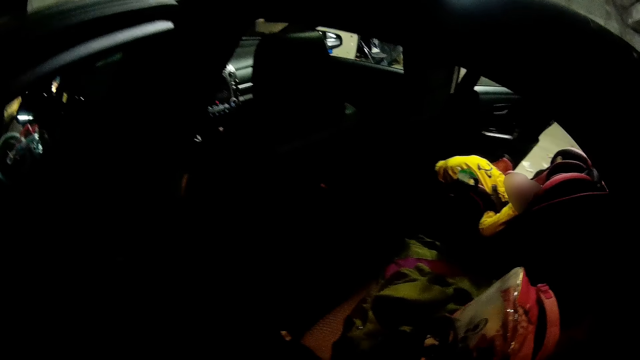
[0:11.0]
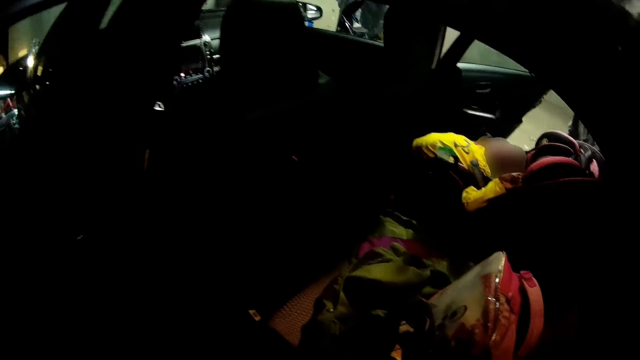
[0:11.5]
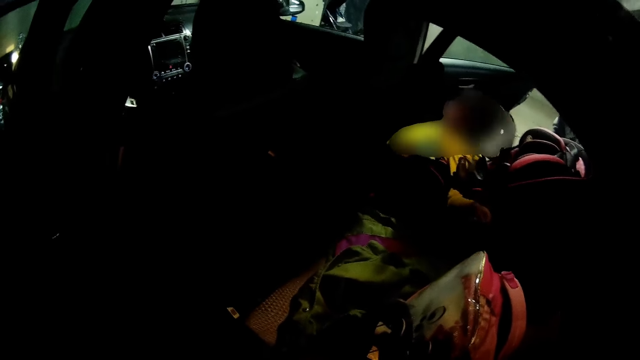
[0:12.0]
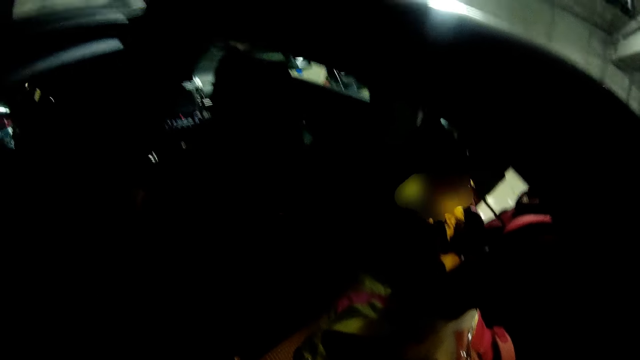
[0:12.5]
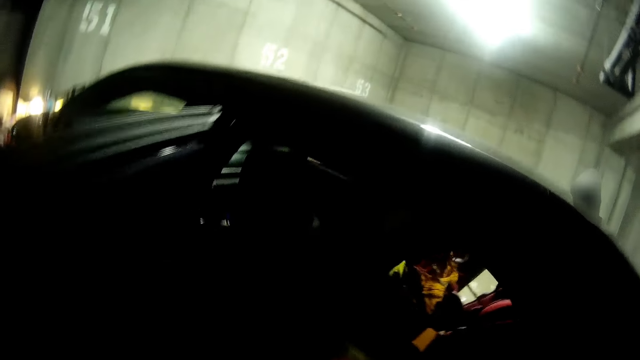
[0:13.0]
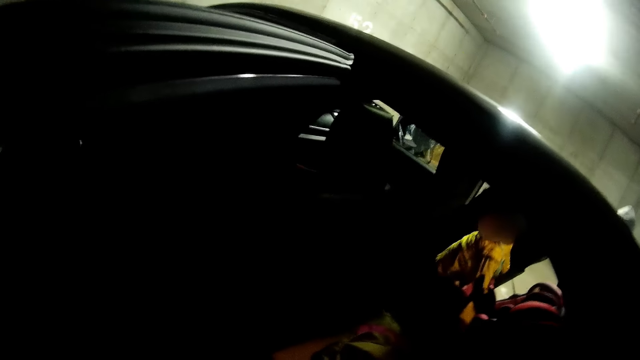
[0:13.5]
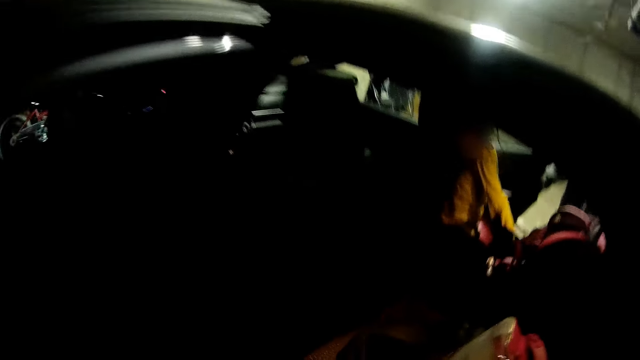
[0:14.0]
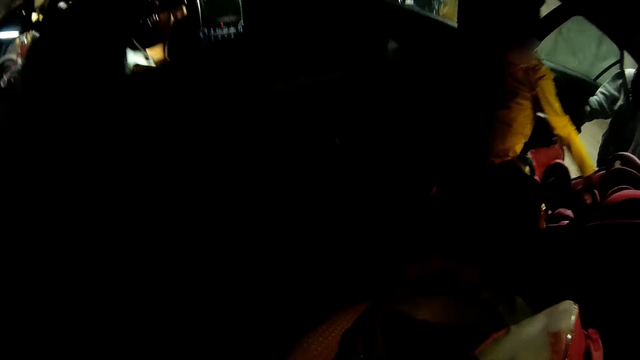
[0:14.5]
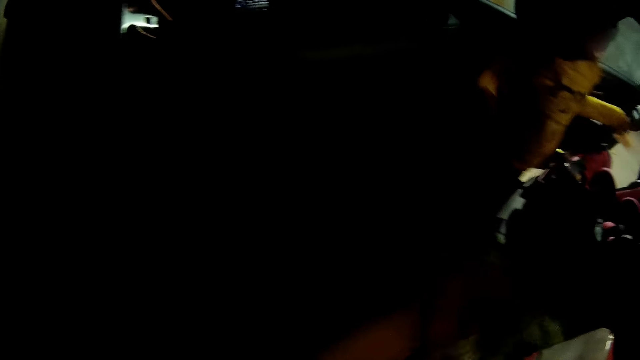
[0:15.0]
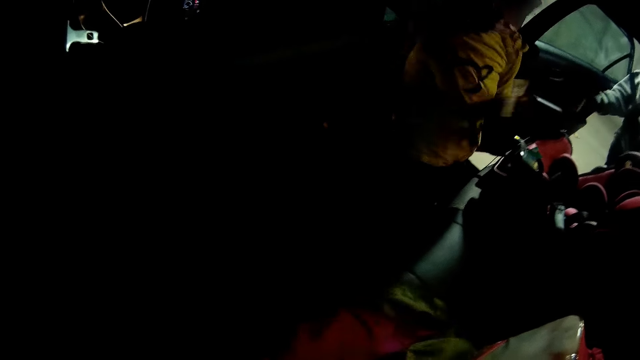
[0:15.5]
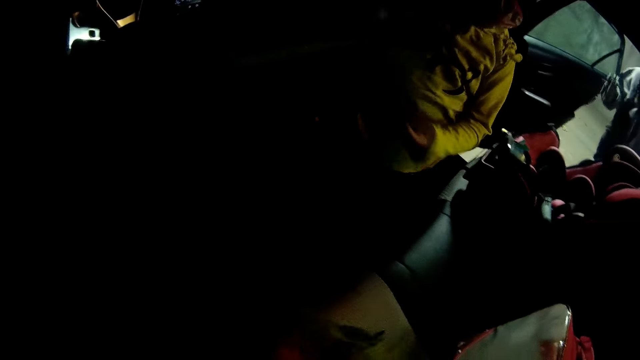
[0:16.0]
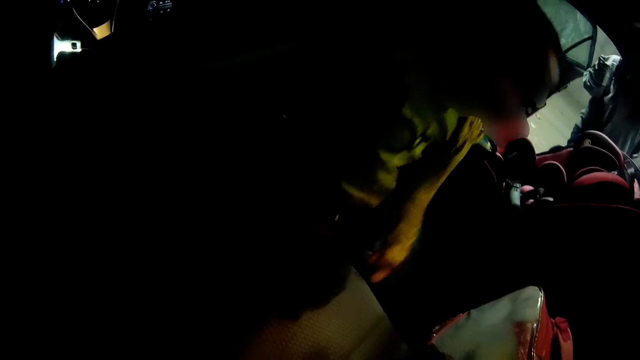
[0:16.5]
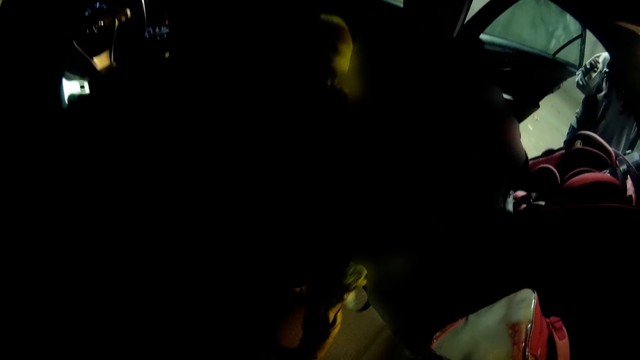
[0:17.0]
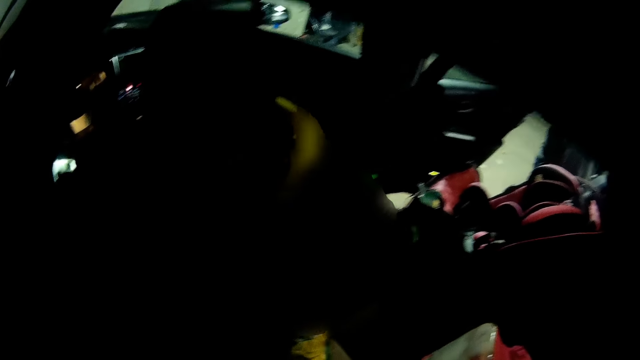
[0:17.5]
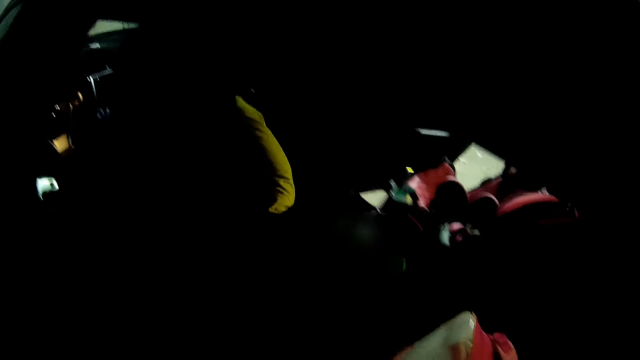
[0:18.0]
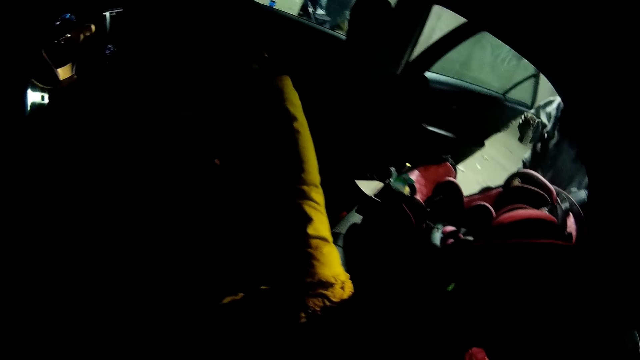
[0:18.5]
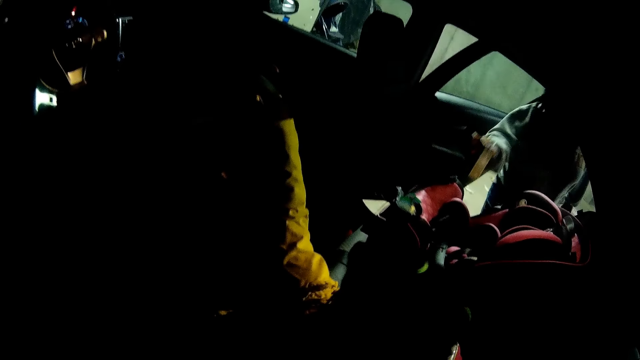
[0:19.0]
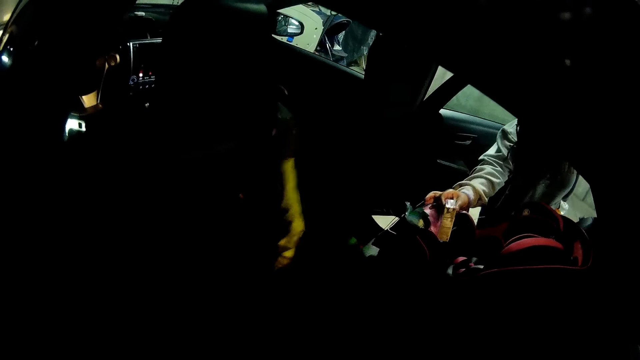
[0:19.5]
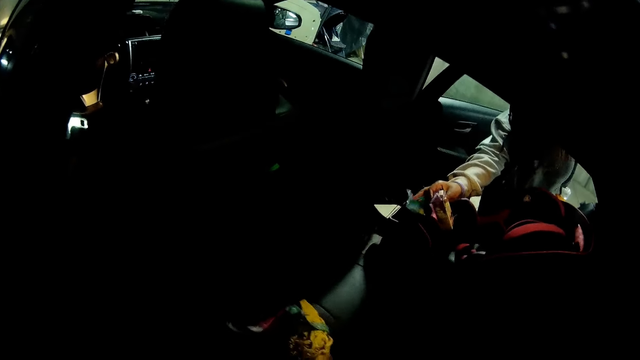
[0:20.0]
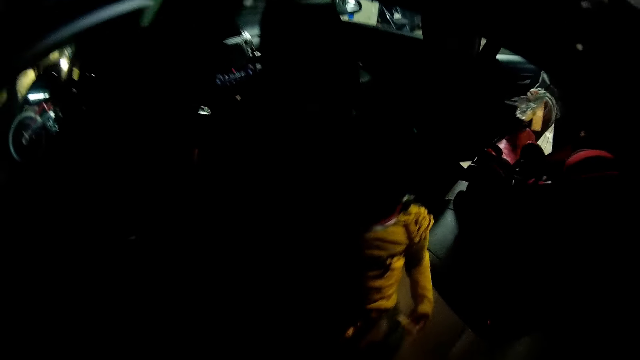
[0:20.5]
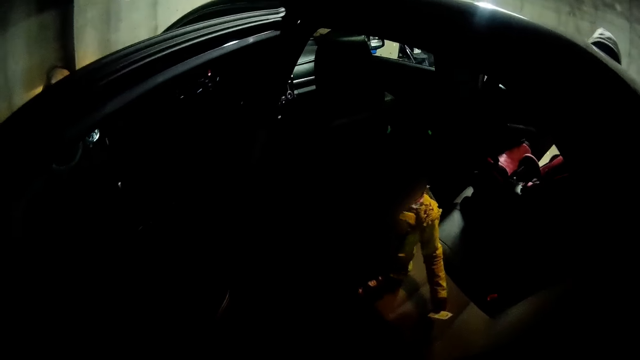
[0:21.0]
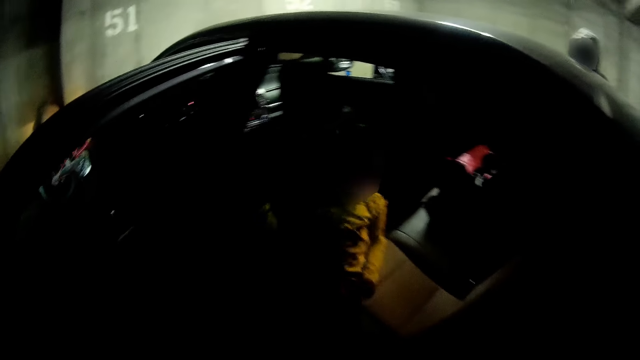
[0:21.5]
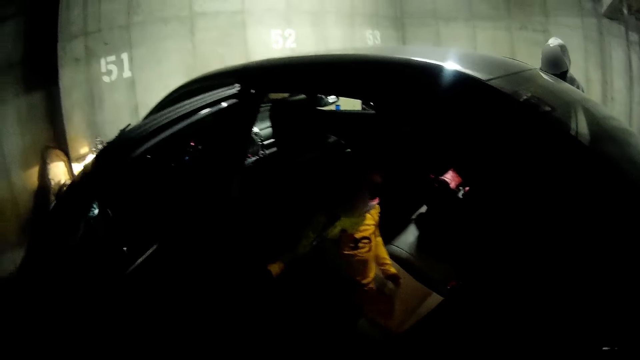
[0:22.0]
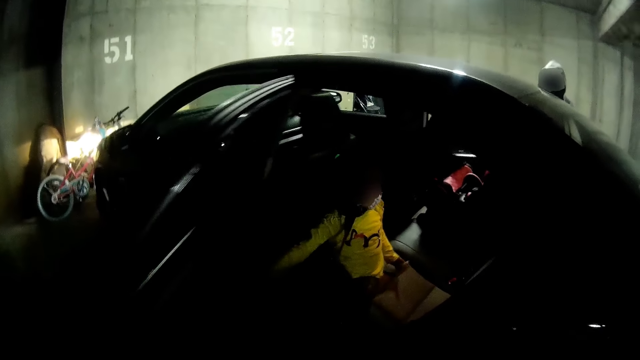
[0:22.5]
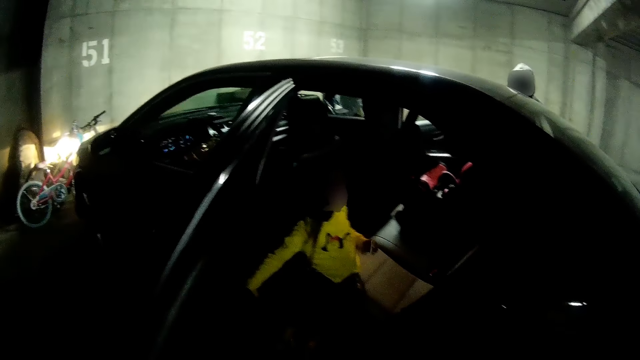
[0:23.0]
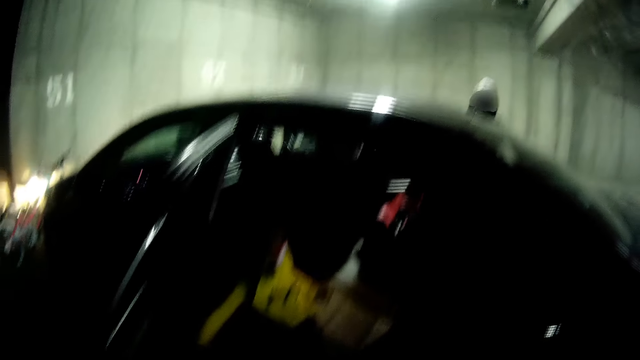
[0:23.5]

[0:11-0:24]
The camera wearer converses with the girl. The girl walks toward the camera wearer. The camera wearer talks to another girl. The other girl lifts a zip lock from the baby seat with her right hand.

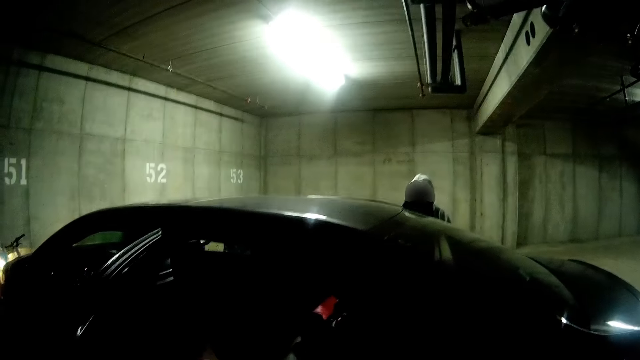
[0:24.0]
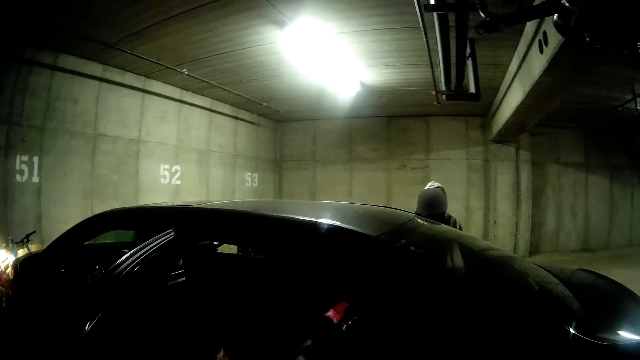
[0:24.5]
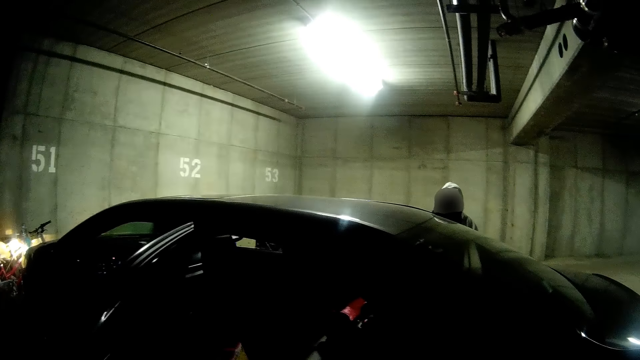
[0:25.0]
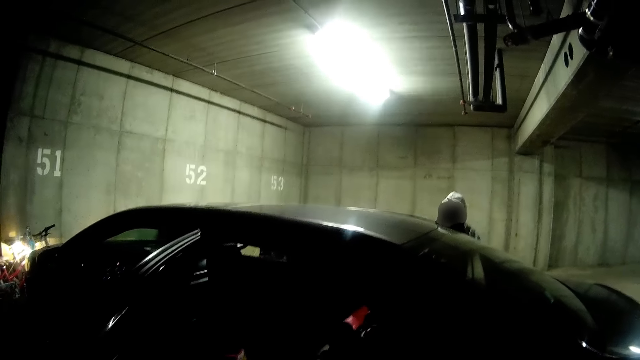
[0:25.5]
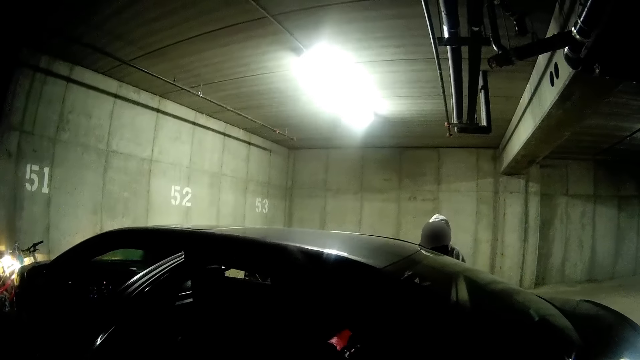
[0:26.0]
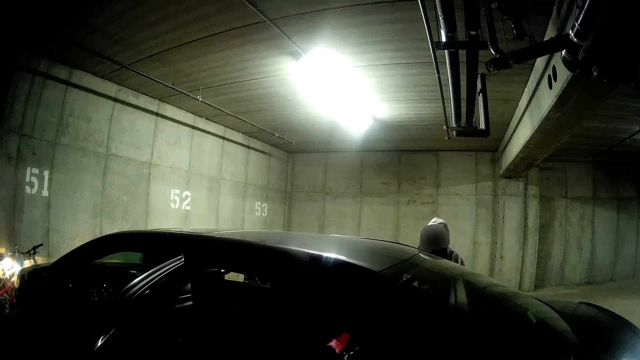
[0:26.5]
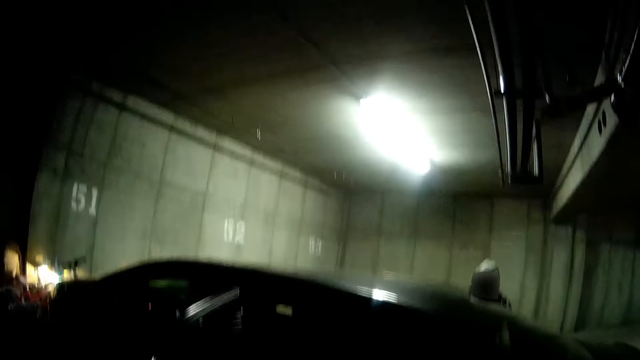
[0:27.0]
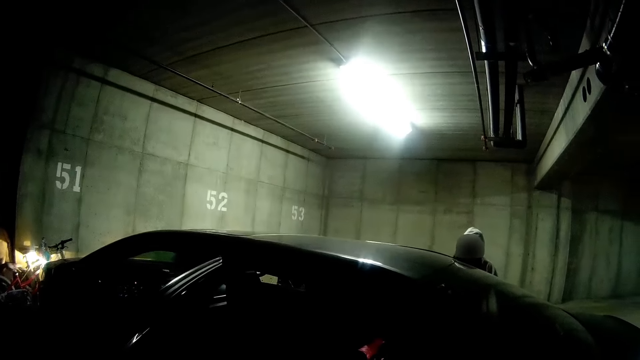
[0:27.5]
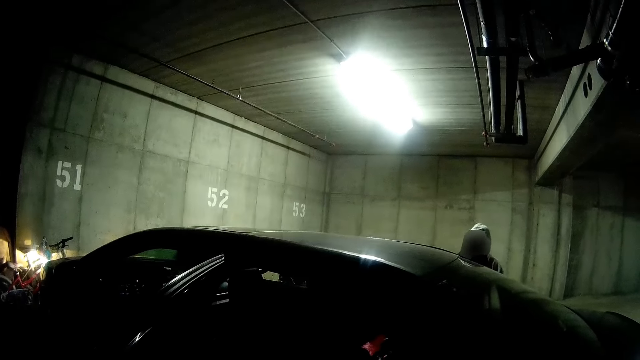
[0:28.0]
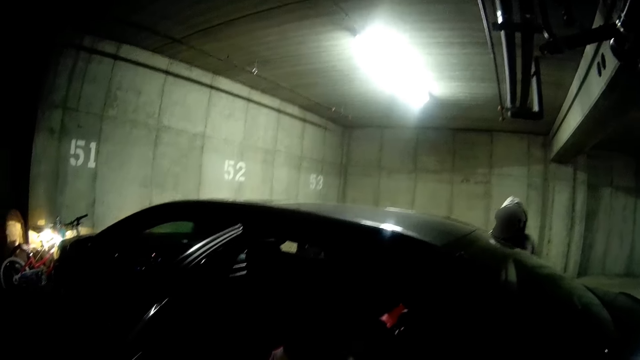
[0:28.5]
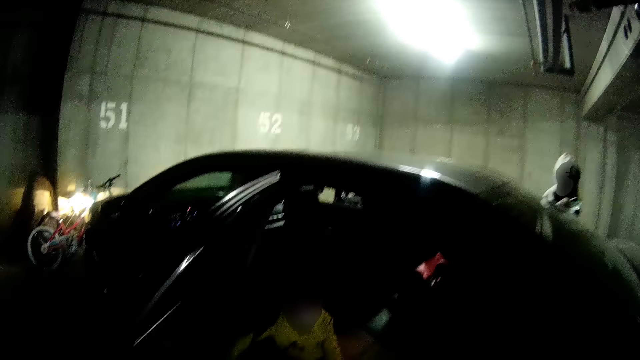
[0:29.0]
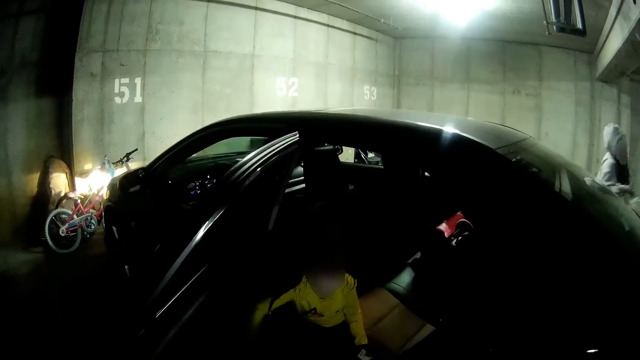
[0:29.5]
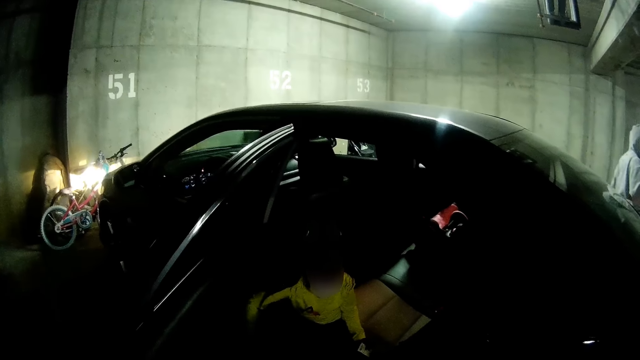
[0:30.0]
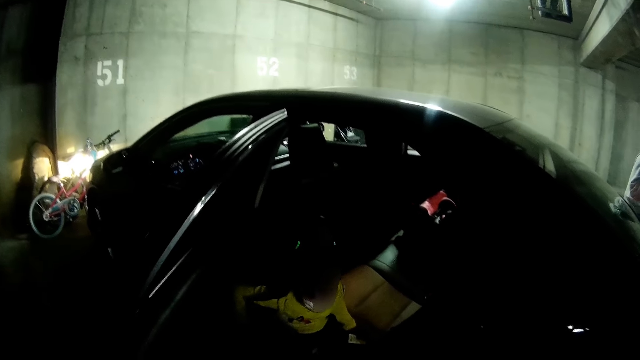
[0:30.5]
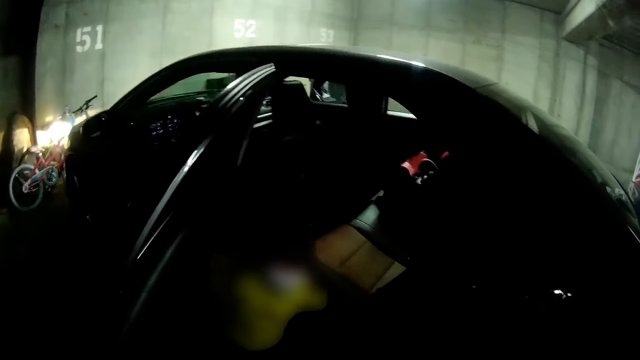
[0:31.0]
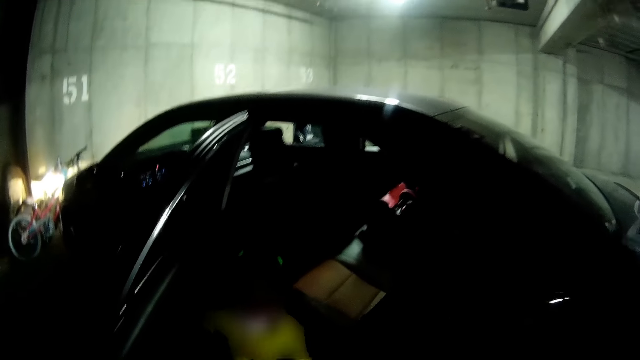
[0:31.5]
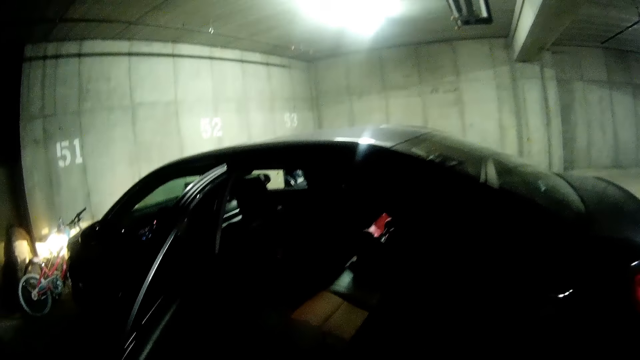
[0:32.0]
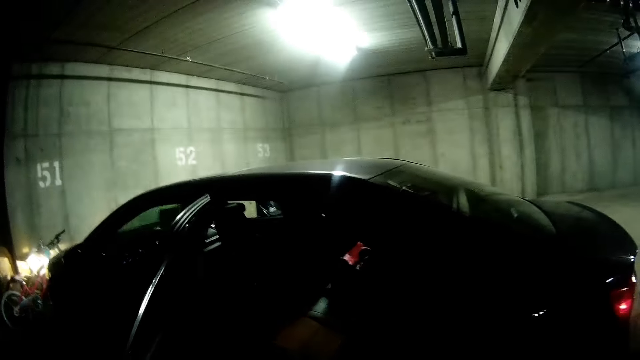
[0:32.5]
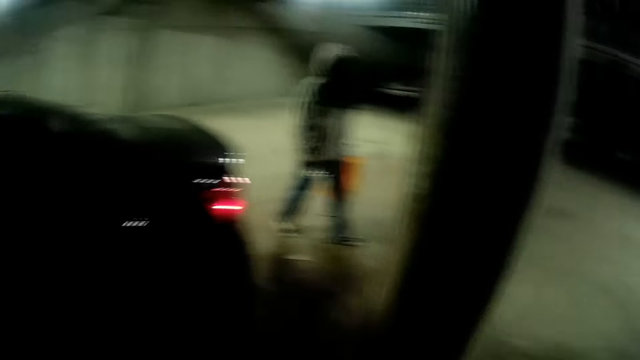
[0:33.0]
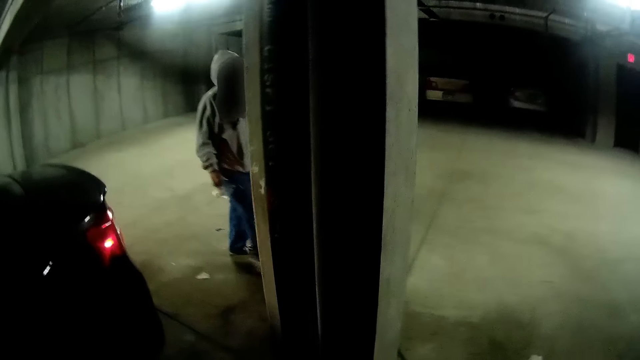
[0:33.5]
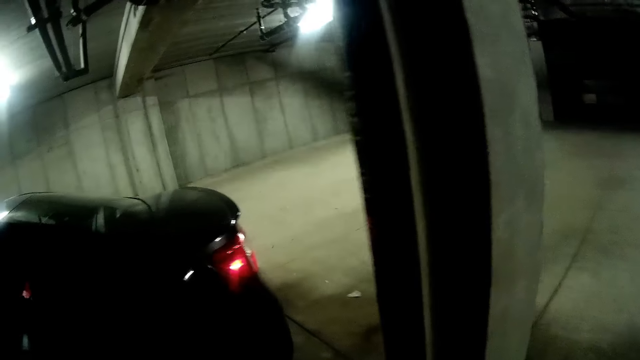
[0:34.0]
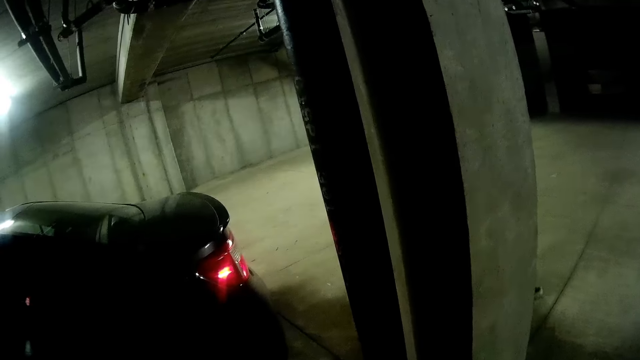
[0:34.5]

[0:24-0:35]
A girl closes the door with her right hand. Another girl hops out of the car. The camera wearer converses with the first girl. They look around. The first girl walks away from the car.
